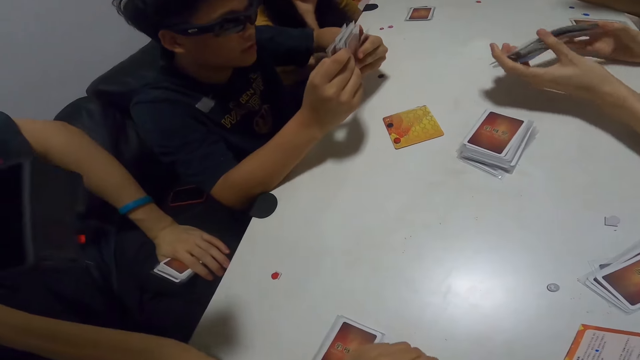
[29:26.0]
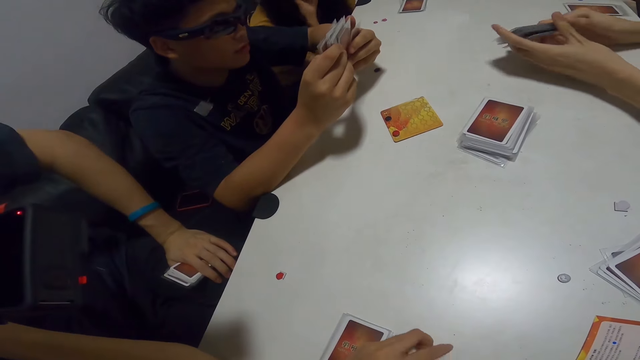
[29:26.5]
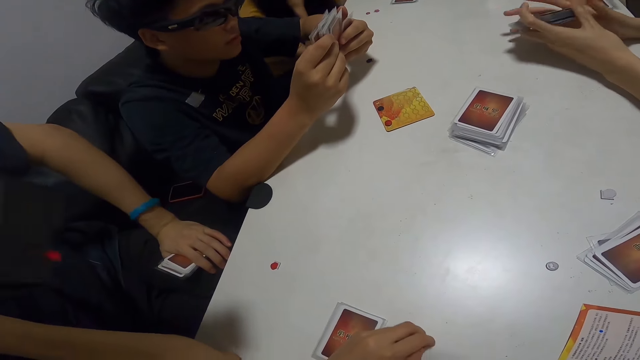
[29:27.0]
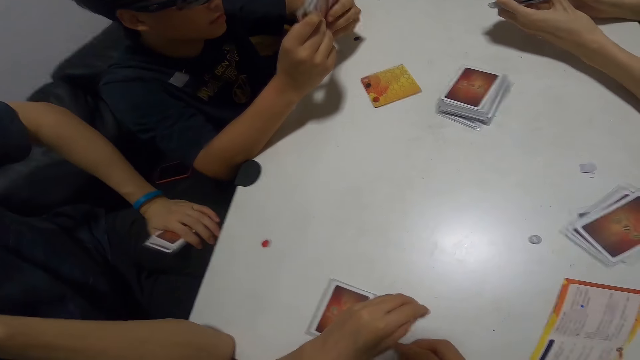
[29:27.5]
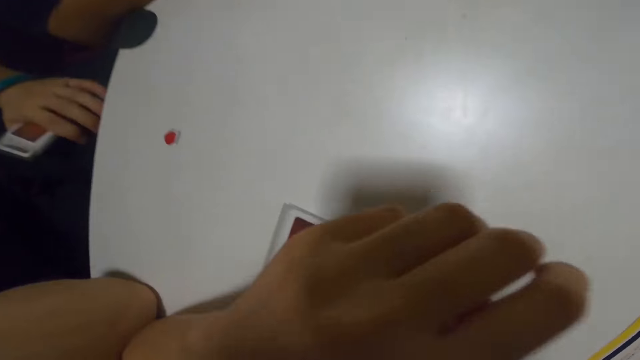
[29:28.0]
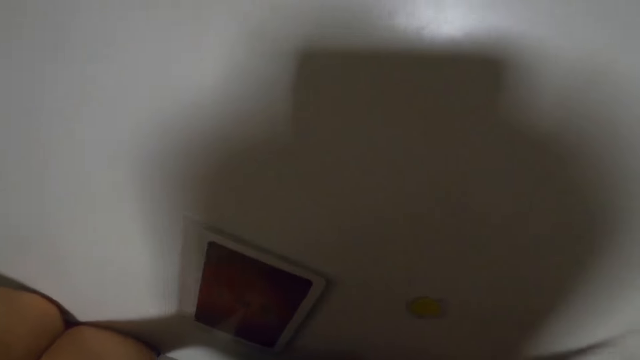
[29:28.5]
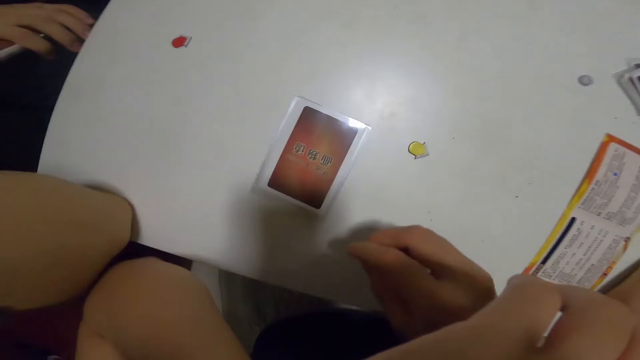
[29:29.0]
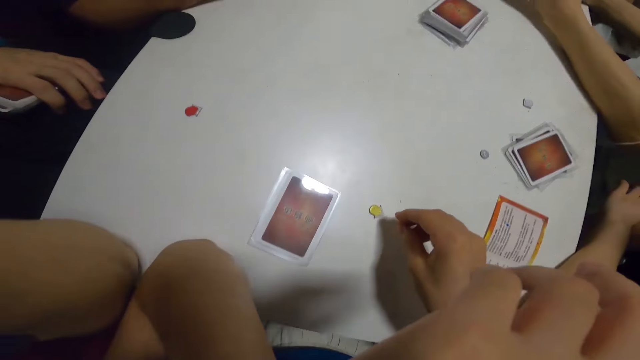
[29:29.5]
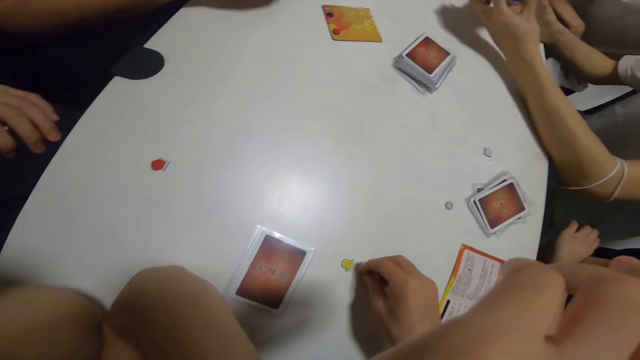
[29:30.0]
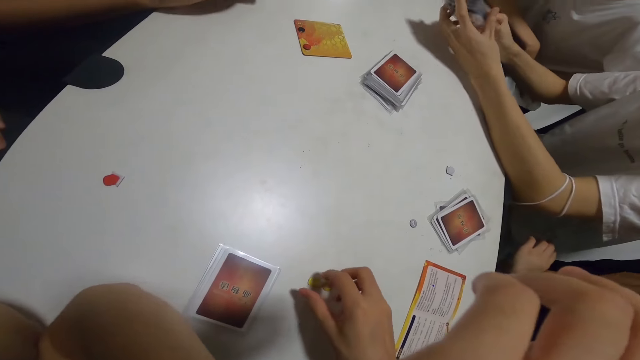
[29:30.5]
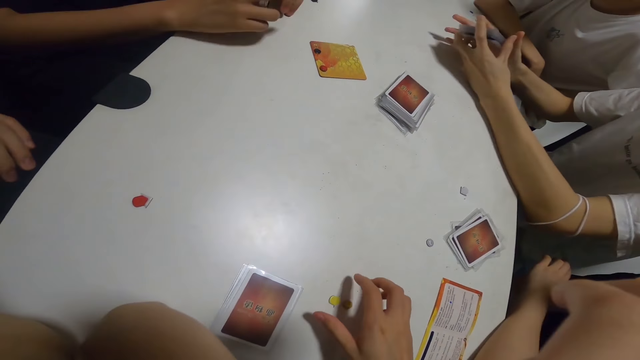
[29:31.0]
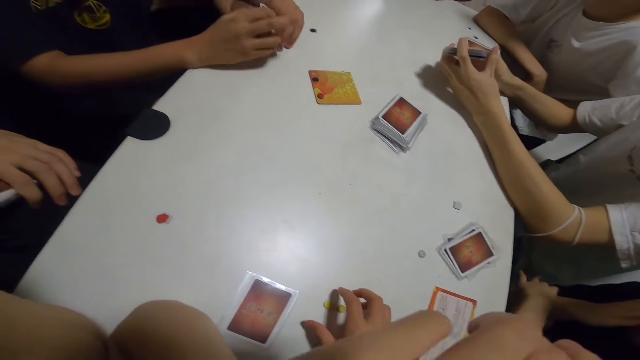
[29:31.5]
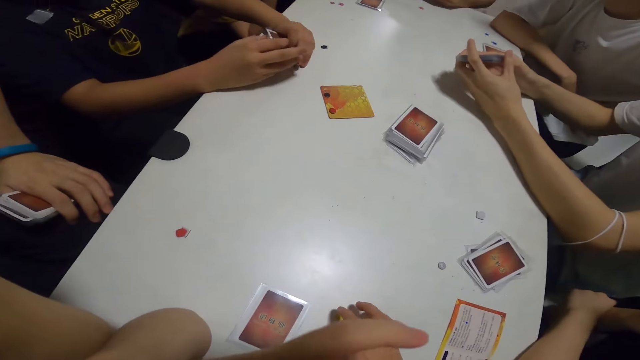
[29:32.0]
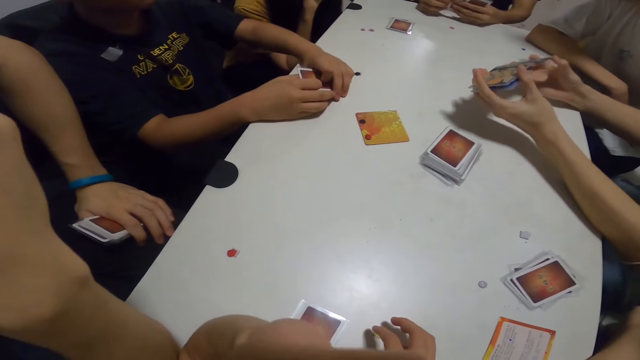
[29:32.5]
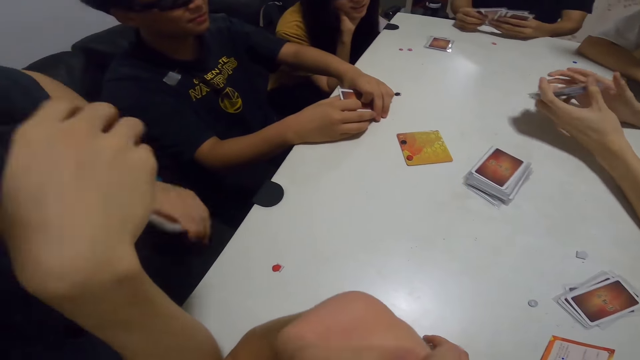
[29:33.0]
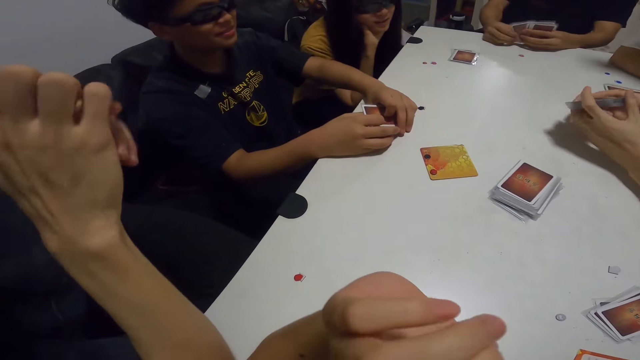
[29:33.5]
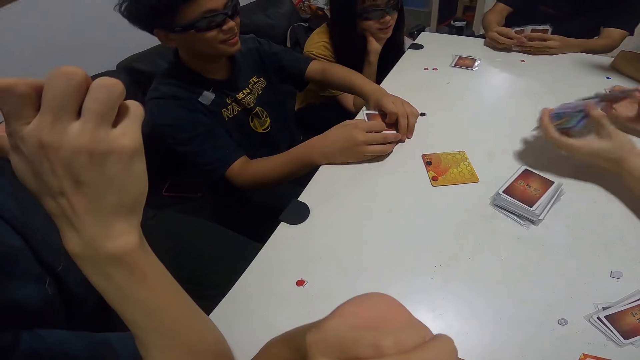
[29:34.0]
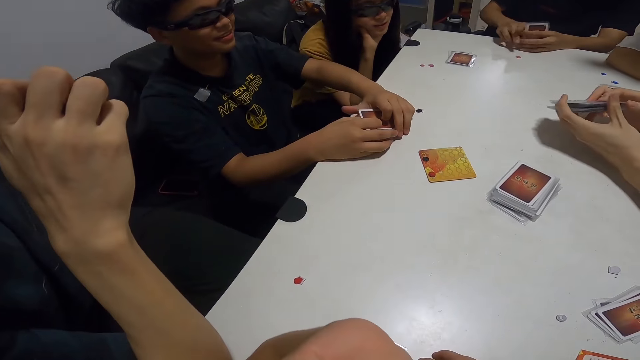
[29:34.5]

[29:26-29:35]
The camera wearer adjusts her glasses. She wipes the nose. A man touches his head.

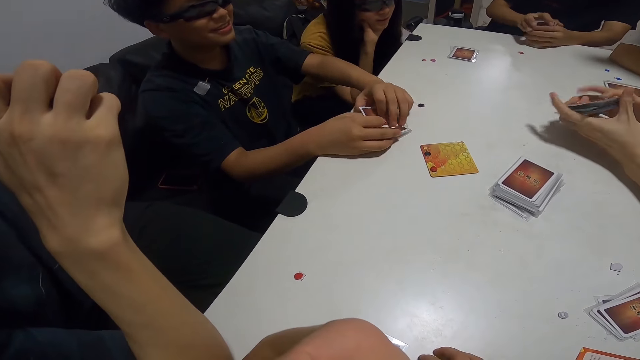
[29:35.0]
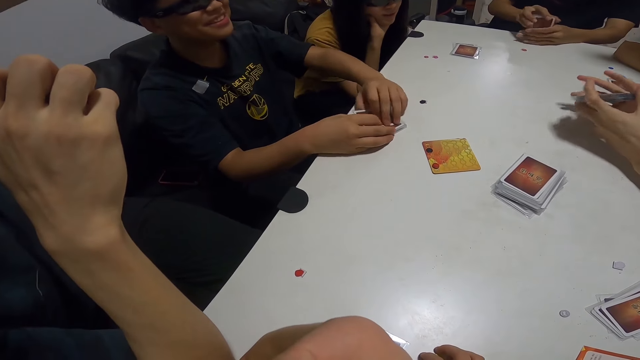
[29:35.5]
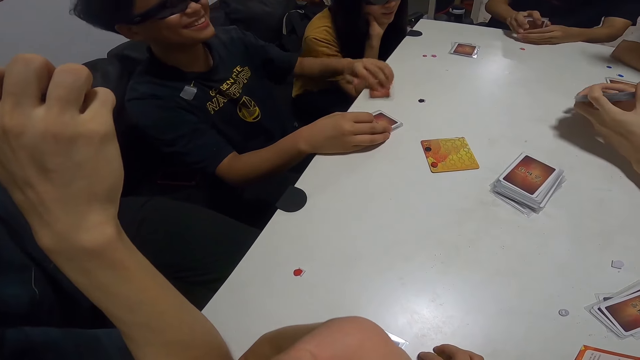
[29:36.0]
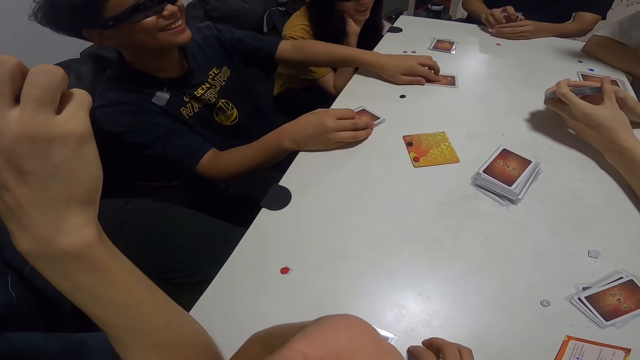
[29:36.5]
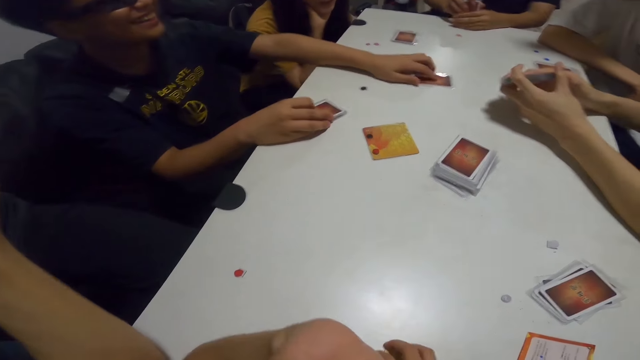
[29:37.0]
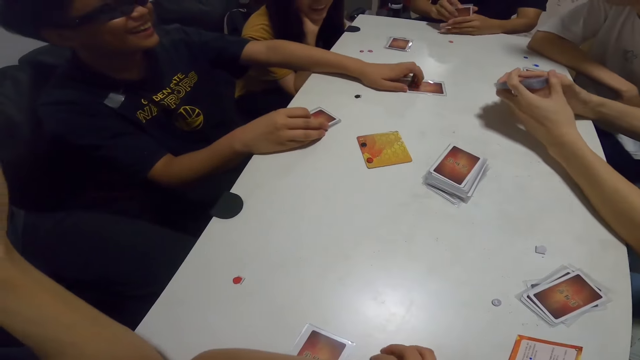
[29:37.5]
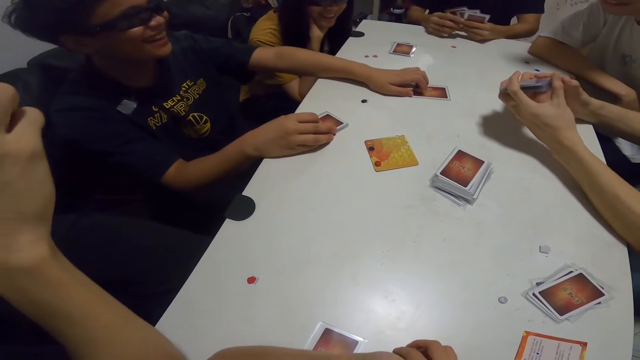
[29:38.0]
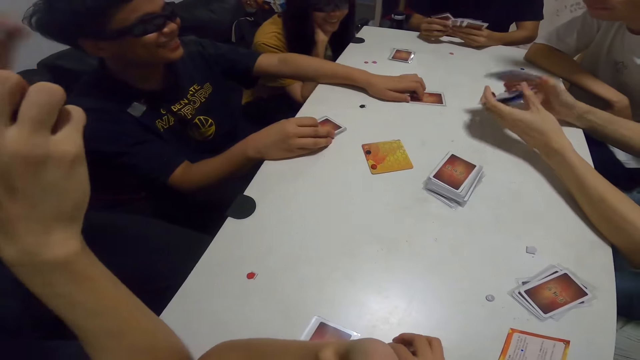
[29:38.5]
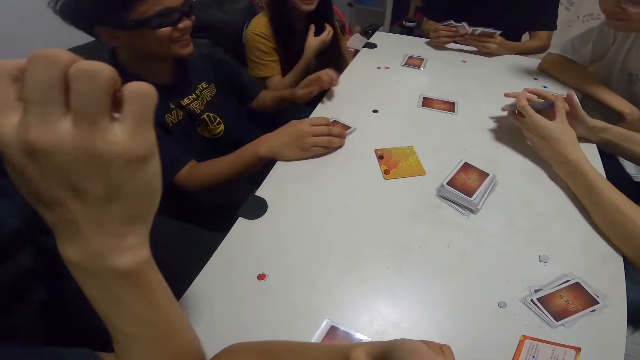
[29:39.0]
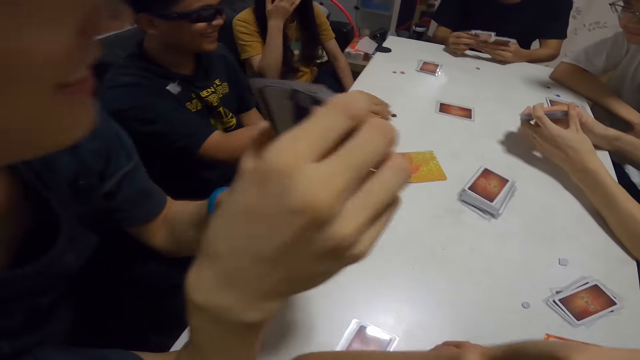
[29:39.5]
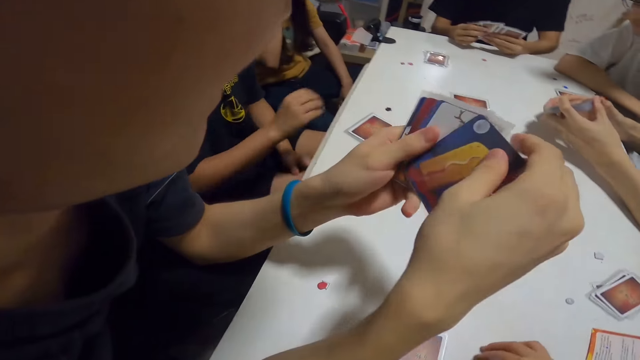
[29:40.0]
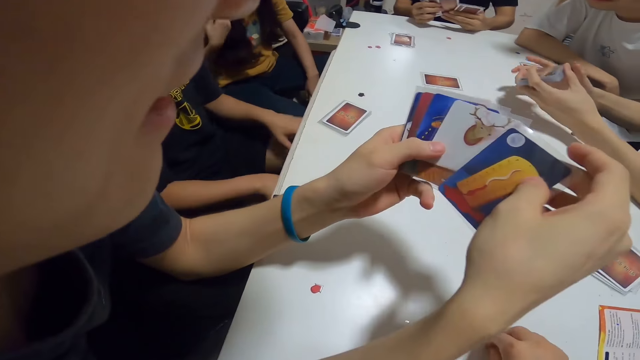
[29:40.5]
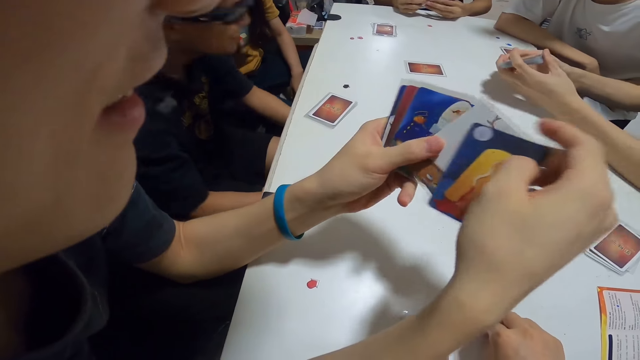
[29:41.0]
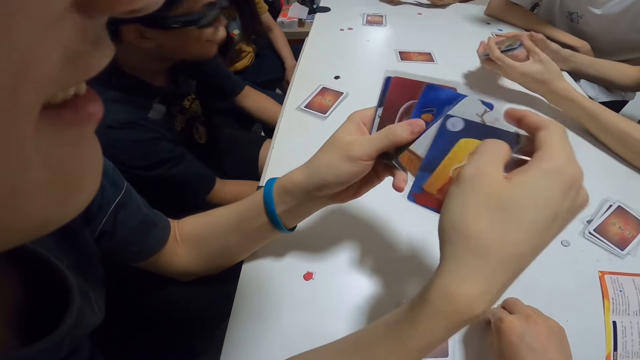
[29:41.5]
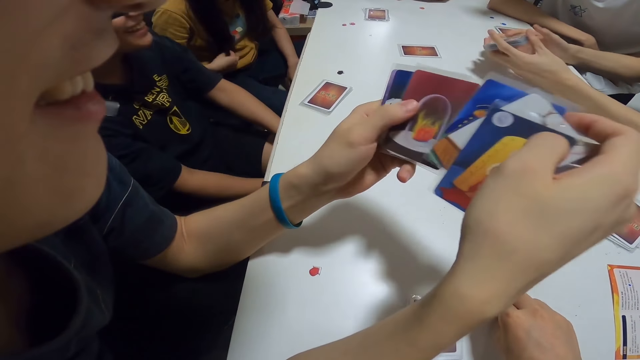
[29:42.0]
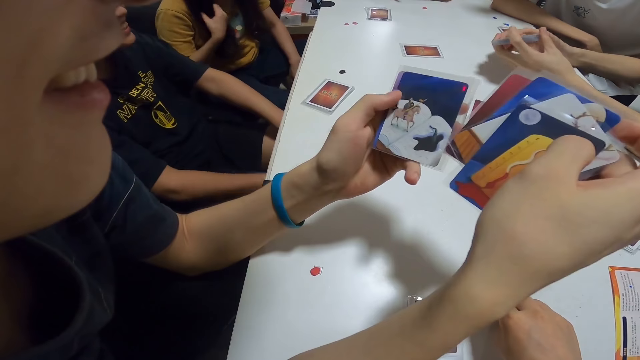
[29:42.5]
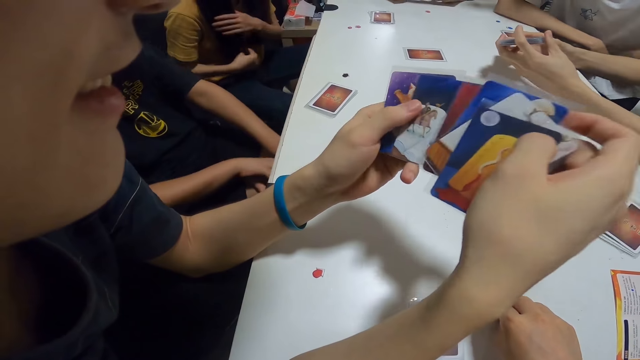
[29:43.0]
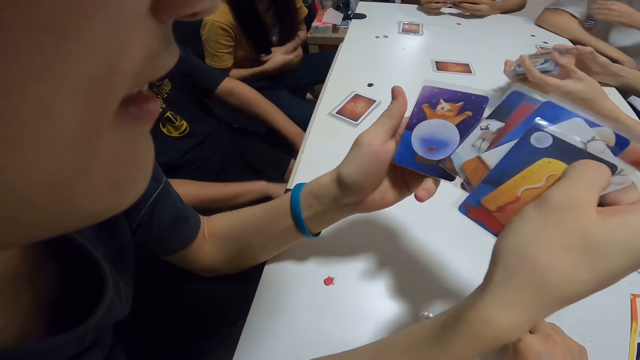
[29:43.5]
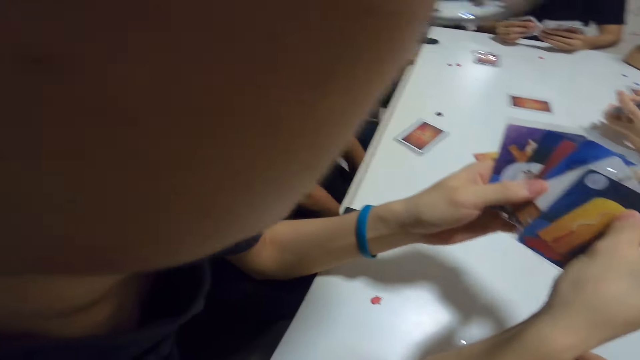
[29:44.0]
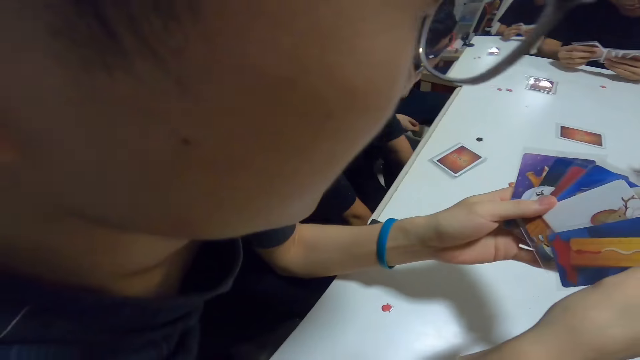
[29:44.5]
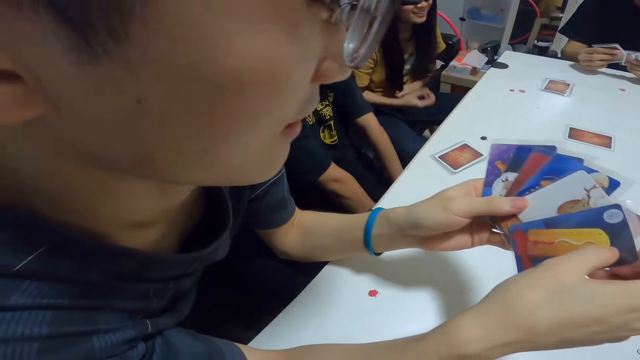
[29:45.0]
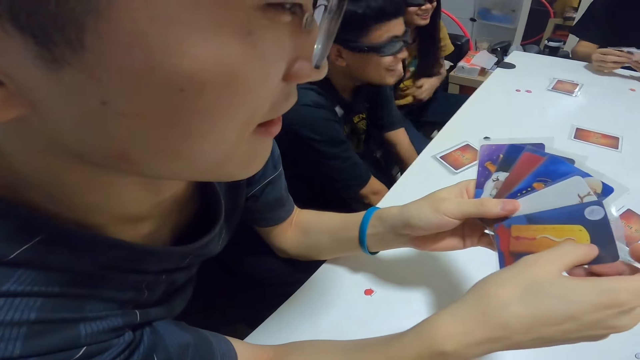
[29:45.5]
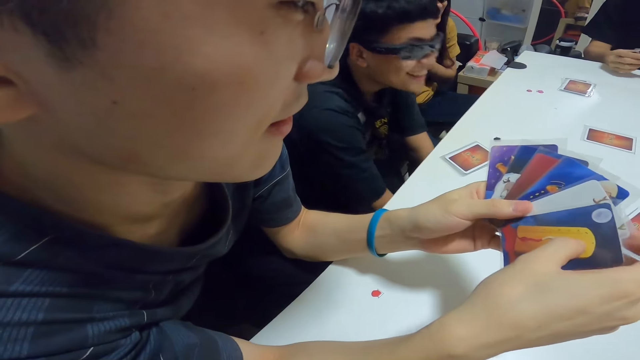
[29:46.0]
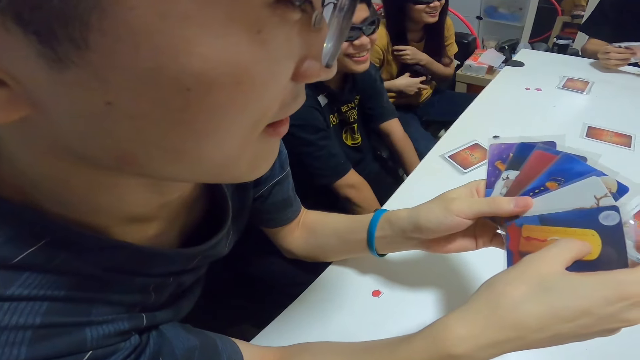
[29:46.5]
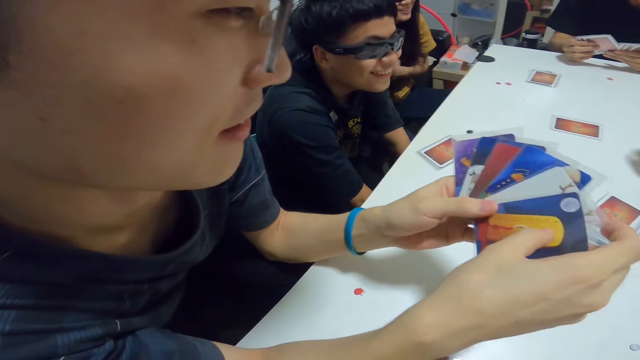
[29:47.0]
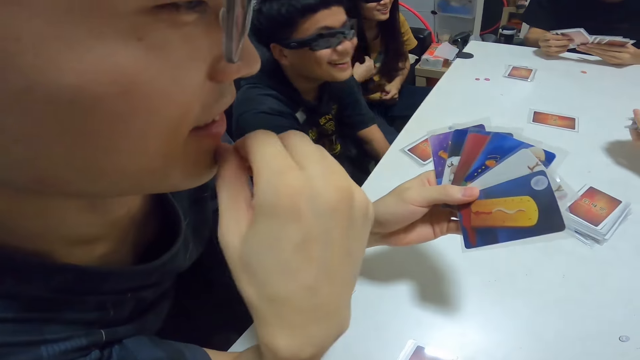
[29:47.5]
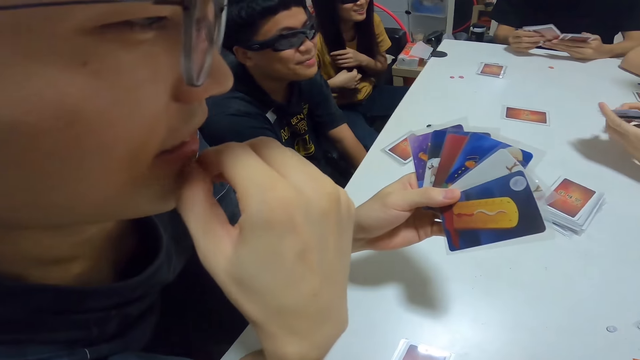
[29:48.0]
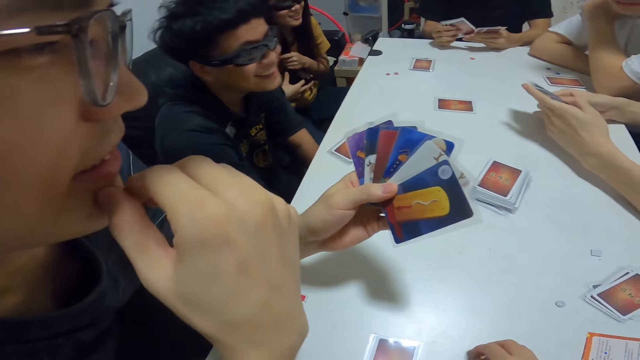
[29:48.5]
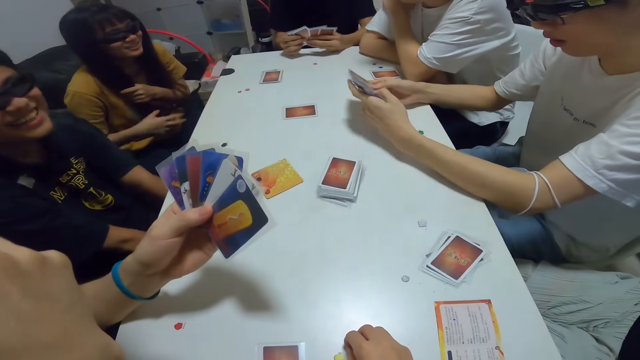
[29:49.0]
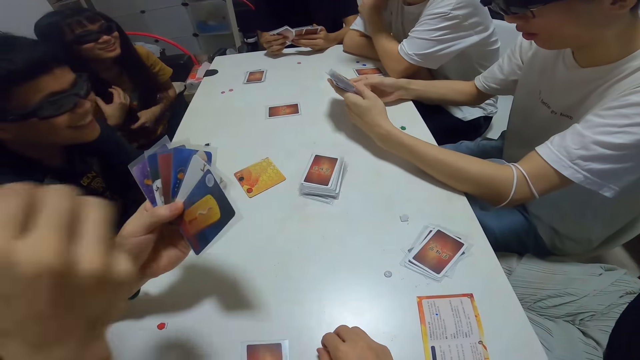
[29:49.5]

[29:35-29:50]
A man hits his cards on the table. Another man plays a card on the table. The first man checks through his cards. A lady adjusts her glasses. A third man checks through his cards. The second man runs his thighs with his hands. The lady plays with her hair. A man aligns the cards. The third man scratches his chin. Another man checks through the cards.
